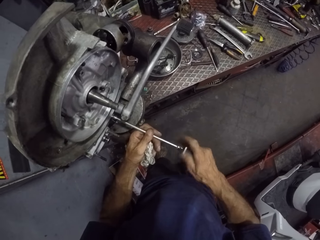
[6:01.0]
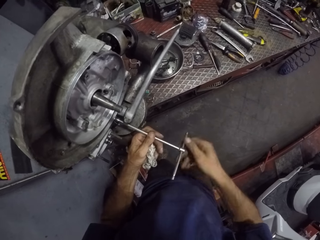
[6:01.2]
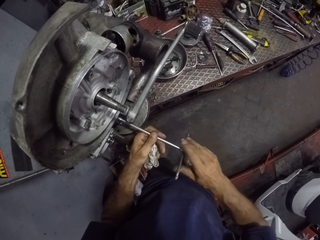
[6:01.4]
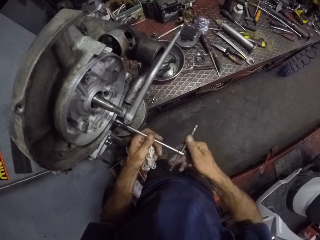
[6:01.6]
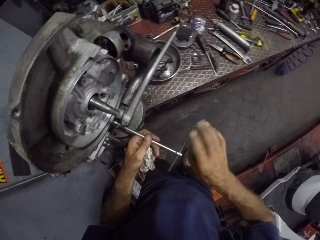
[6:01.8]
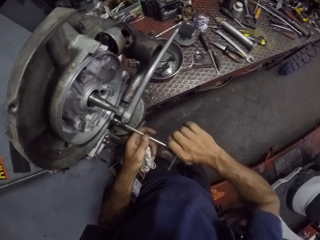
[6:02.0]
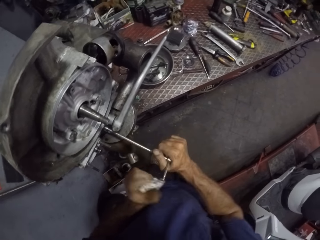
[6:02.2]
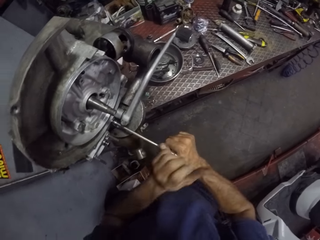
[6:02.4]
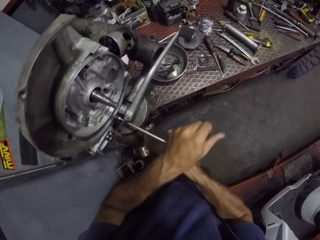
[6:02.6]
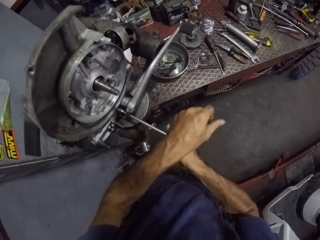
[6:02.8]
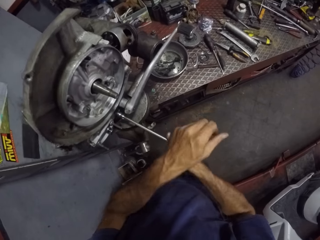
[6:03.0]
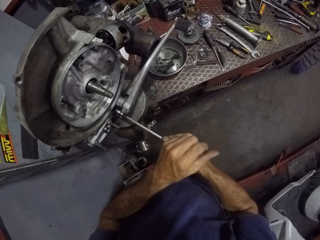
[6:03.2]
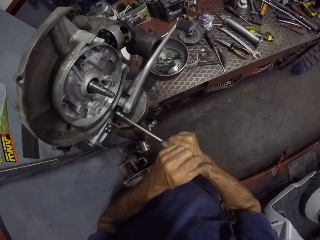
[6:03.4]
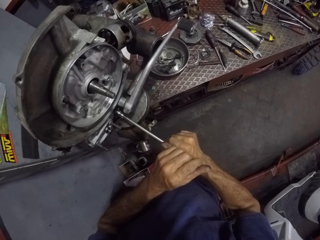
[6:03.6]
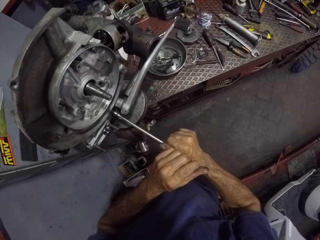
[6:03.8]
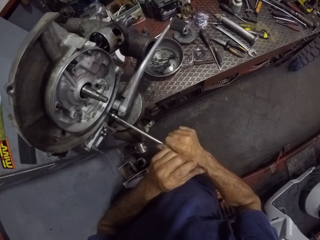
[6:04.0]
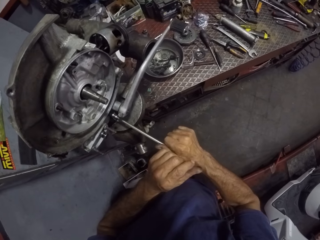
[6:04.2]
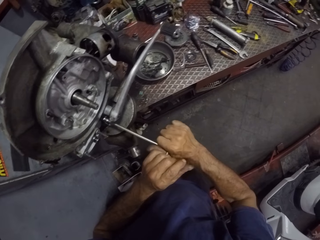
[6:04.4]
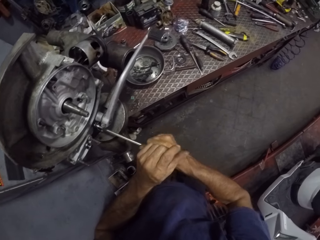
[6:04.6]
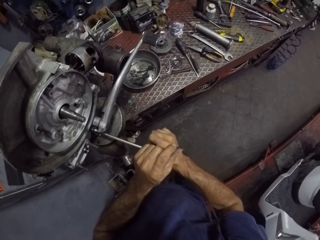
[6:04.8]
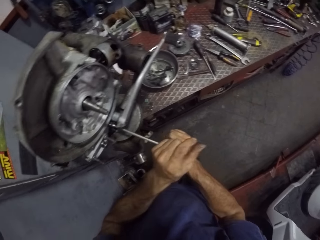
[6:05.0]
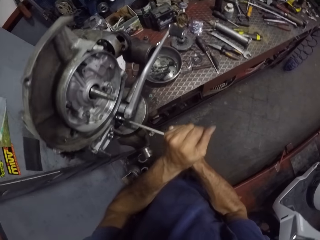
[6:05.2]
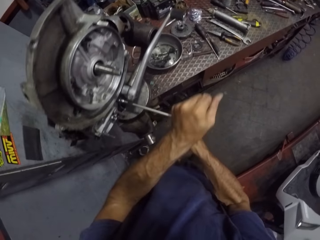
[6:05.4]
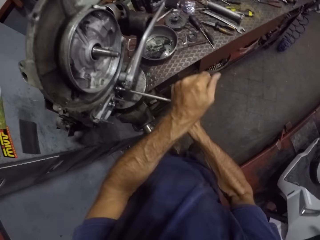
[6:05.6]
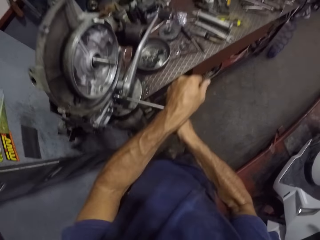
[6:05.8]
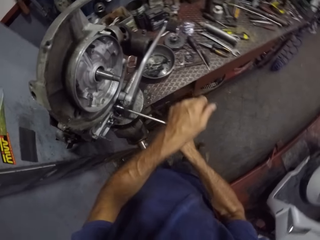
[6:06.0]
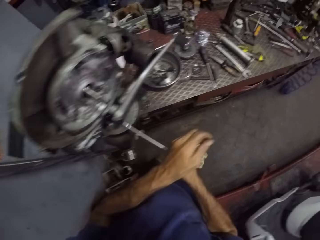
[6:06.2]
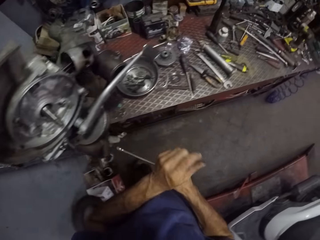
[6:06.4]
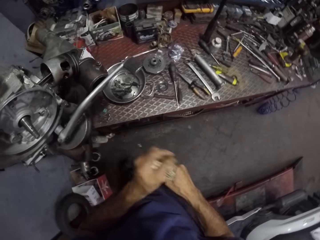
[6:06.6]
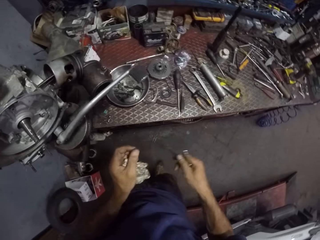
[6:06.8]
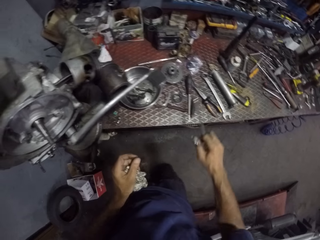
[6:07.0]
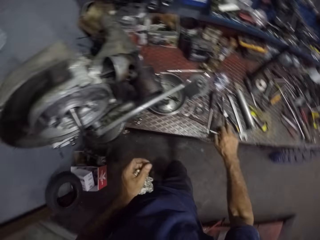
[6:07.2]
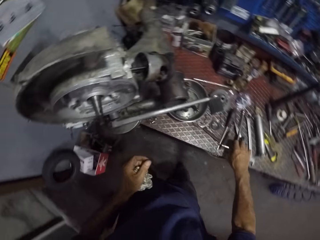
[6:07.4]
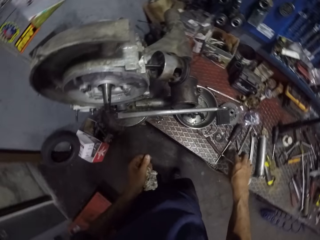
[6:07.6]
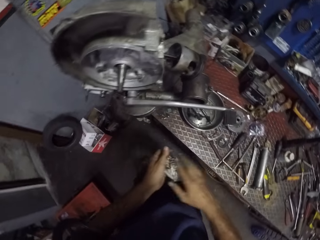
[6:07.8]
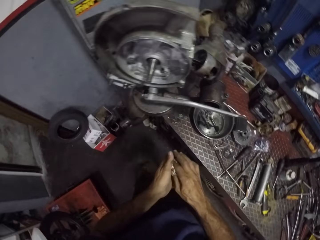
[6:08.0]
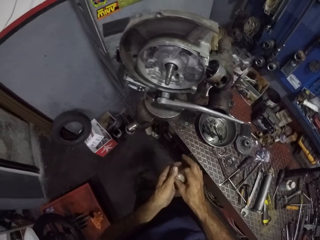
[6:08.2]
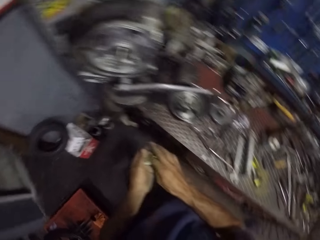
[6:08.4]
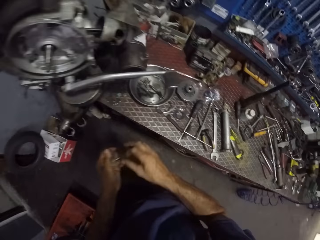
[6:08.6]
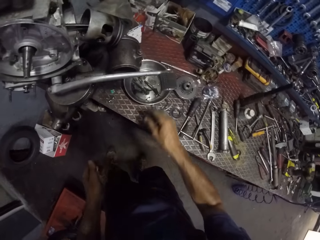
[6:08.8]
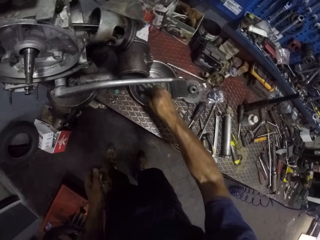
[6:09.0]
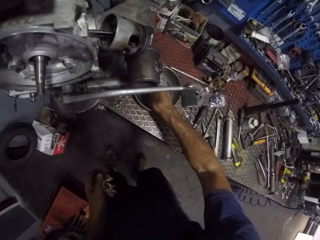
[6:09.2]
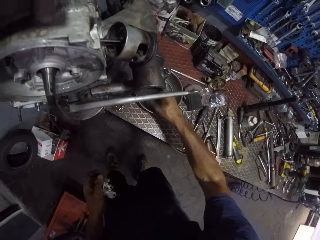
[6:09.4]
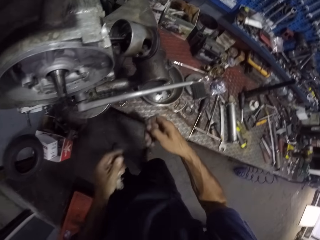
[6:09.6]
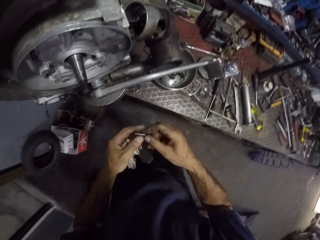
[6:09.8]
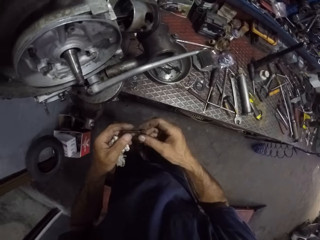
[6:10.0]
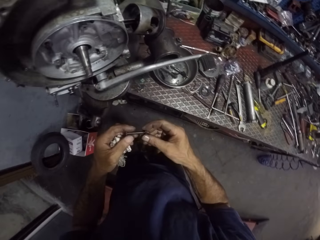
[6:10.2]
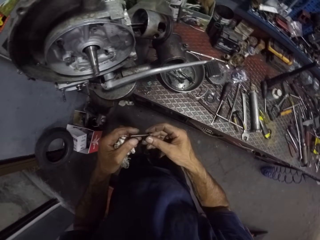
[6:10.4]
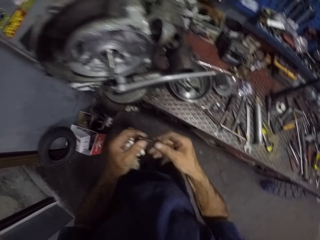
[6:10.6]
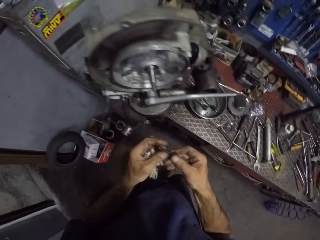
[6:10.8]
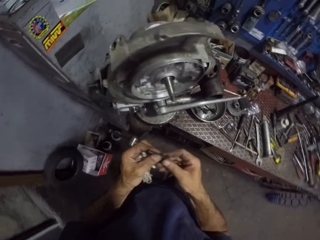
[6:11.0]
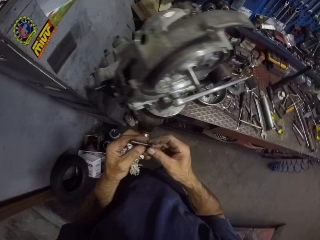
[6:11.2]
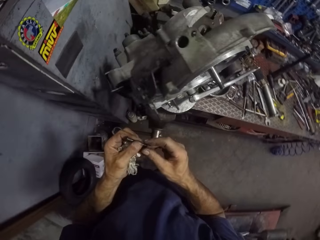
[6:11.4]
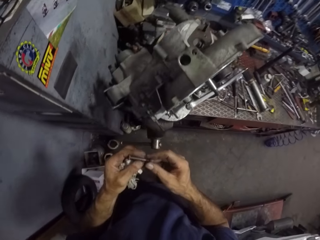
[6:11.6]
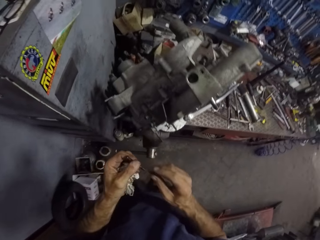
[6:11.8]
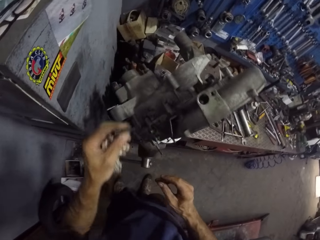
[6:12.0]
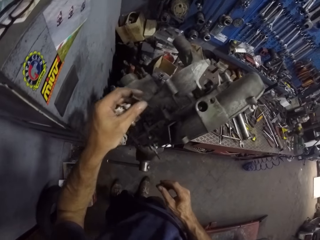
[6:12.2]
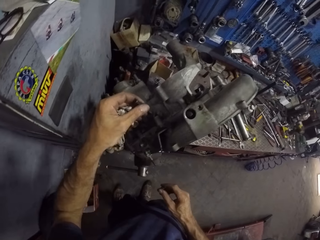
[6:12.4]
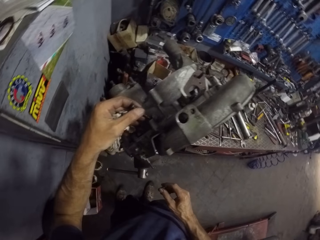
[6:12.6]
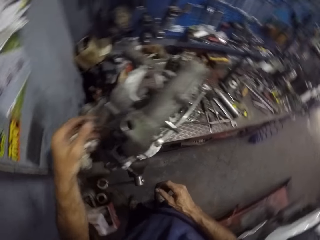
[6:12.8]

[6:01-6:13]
The camera wearer tightens the nut with the T spanner using both hands. He picks the T spanner from a table with his right hand. He puts the T spanner on the table. He cleans his right hand with the tissue on his left hand. He picks a bolt from the pan with his right hand. He cleans the bolt with both hands.

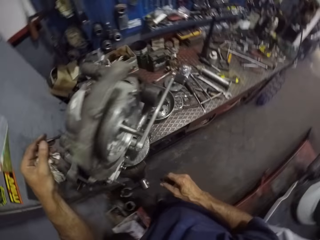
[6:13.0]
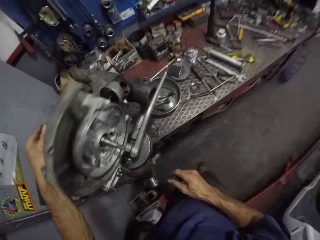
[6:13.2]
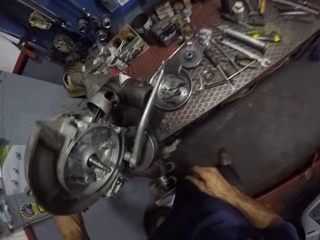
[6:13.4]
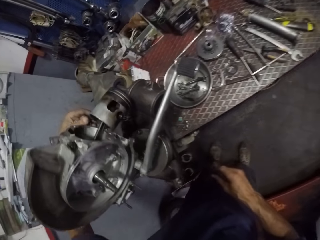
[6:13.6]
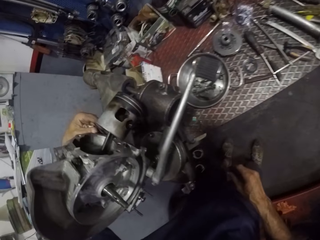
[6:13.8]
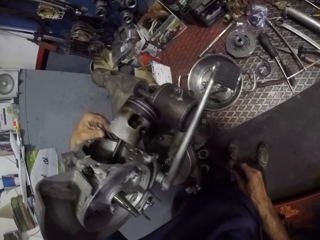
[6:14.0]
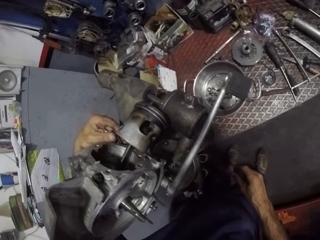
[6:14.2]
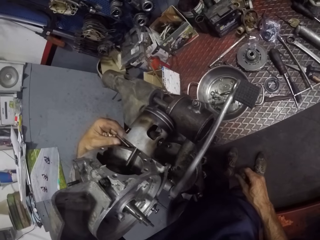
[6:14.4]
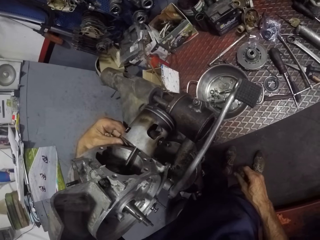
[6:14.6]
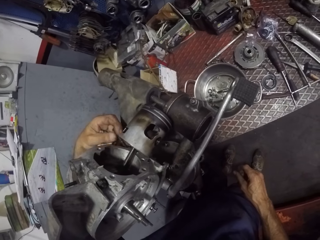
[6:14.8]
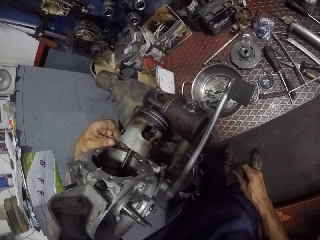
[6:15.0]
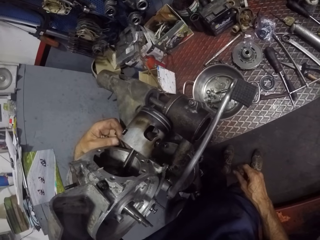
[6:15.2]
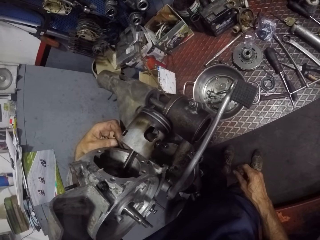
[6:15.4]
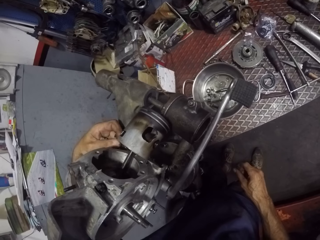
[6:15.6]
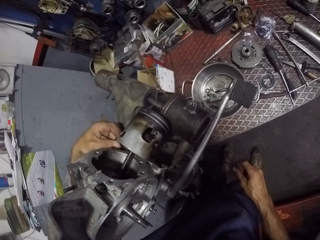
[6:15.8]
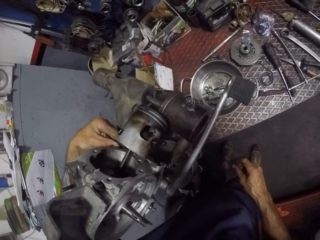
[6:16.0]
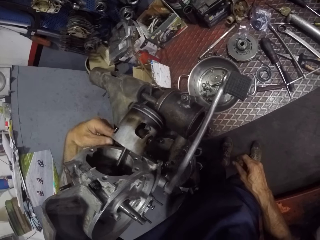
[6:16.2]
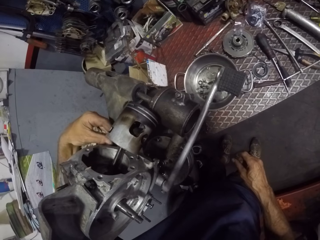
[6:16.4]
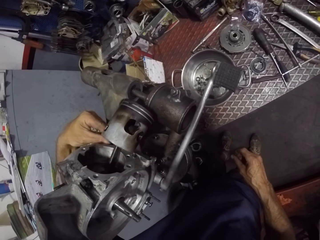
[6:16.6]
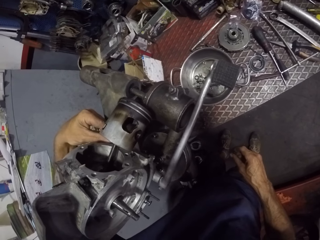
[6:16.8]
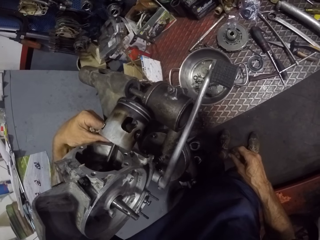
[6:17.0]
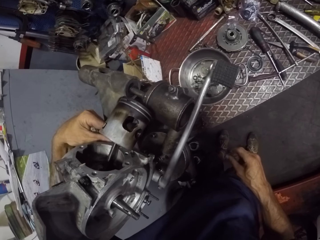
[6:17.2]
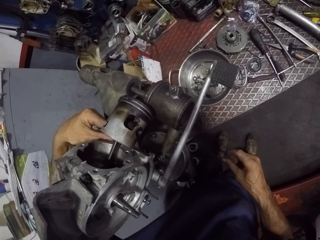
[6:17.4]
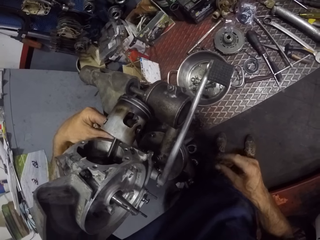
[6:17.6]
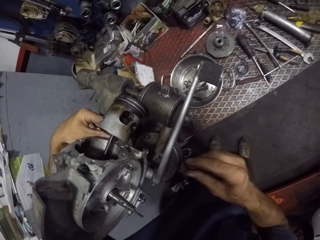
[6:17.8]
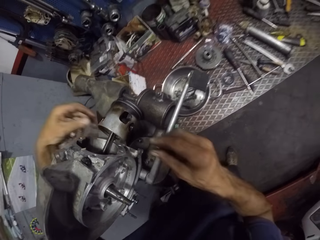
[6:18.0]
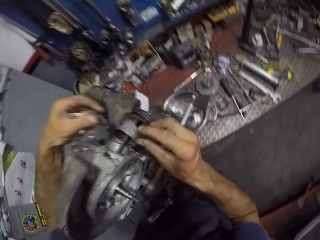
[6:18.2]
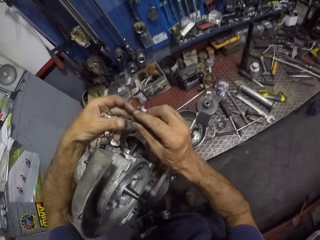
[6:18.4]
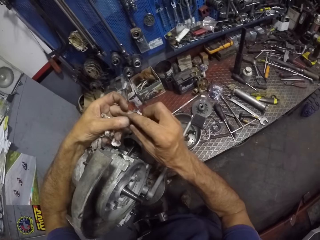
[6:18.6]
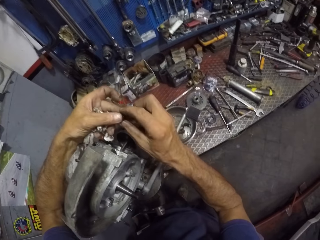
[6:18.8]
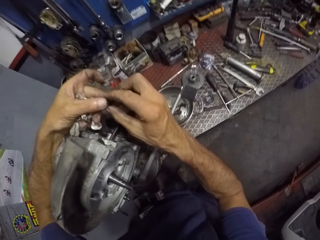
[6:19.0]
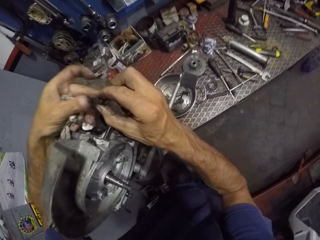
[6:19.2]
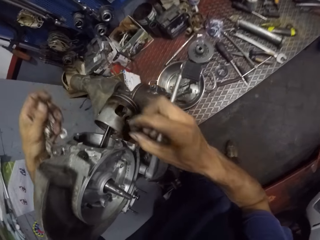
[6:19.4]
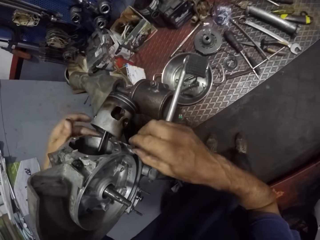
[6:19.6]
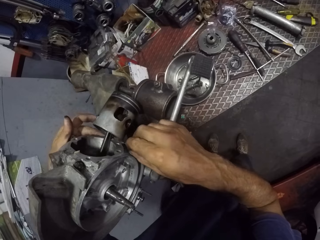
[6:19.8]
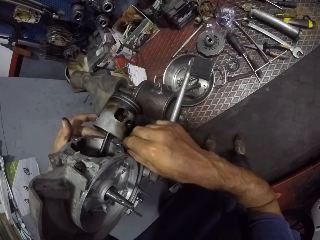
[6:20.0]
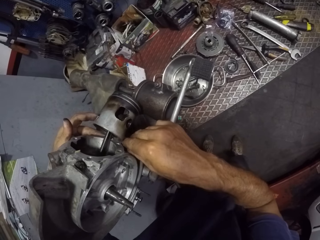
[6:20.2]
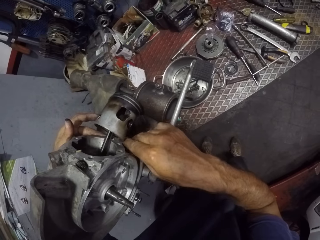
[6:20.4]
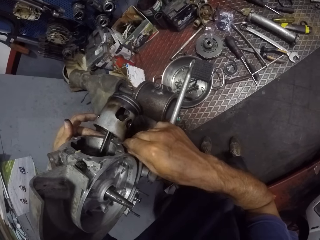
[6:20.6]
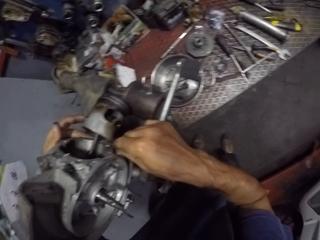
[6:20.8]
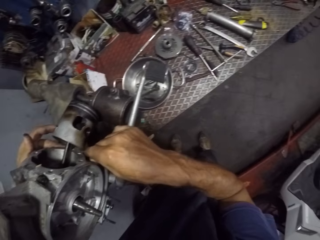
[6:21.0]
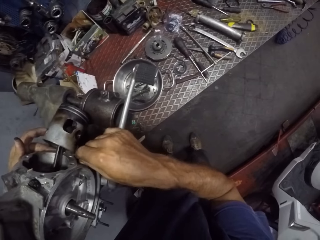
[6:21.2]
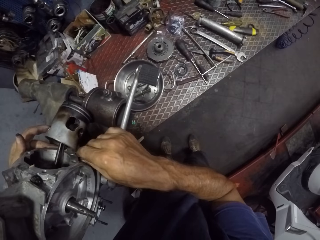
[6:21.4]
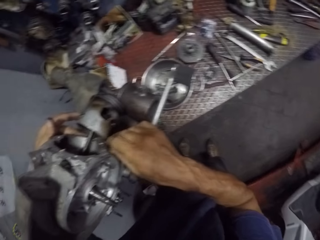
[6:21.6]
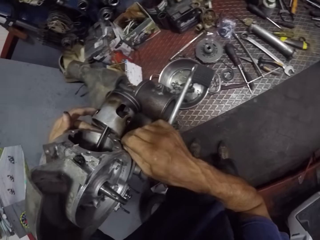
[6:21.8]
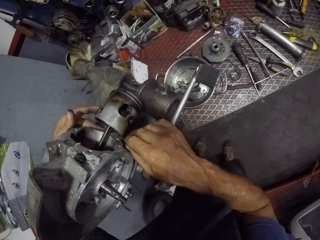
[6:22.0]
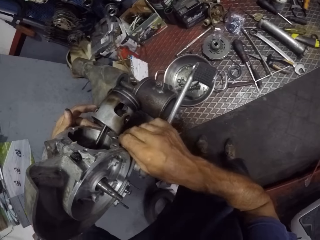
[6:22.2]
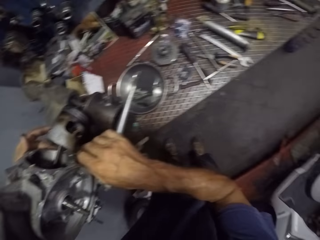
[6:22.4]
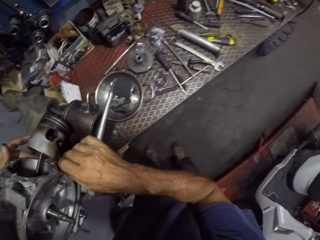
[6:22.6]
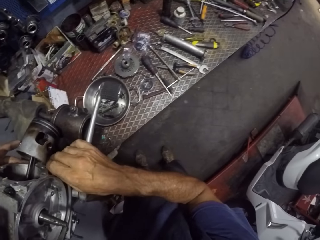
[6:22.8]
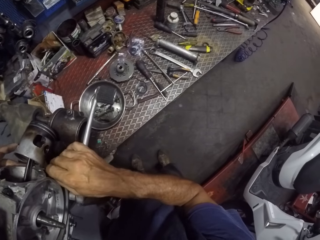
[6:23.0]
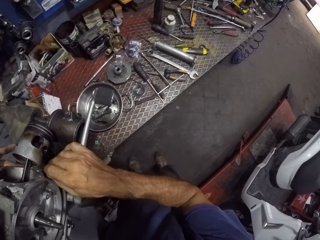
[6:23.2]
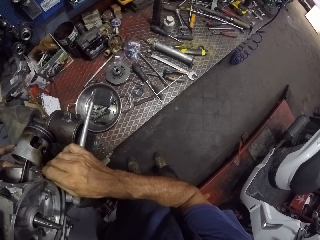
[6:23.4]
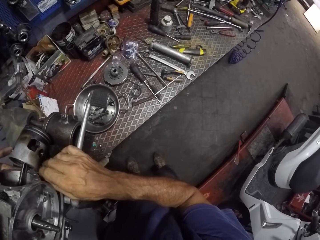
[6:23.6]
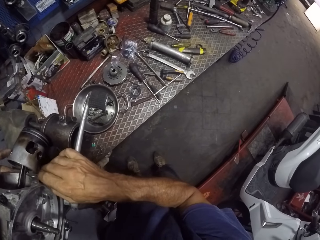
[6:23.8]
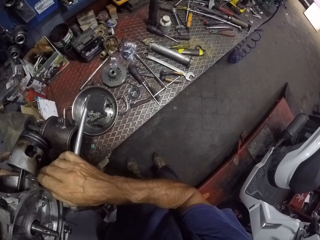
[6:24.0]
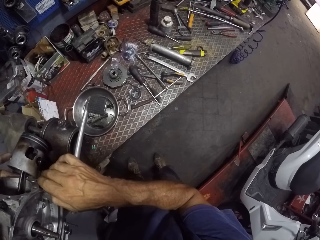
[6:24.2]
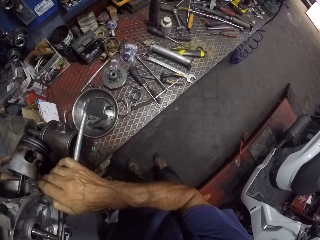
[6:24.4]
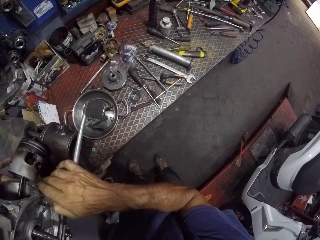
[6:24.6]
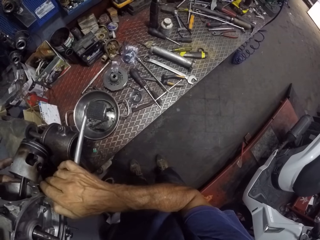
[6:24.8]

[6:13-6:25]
The camera wearer screws the bolt into a part of the engine with his left hand. He moves the nut from his left hand to his right hand. He screws the nut into a part of the engine with his right hand.
